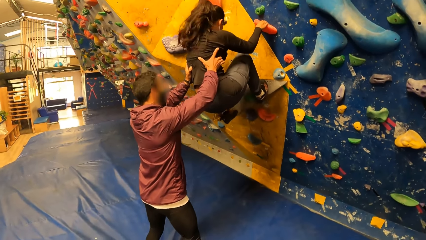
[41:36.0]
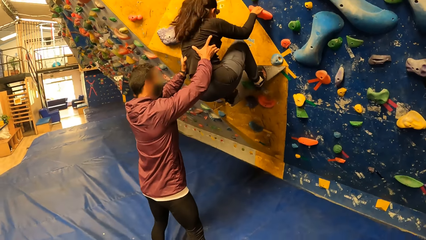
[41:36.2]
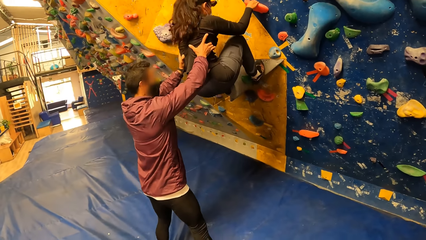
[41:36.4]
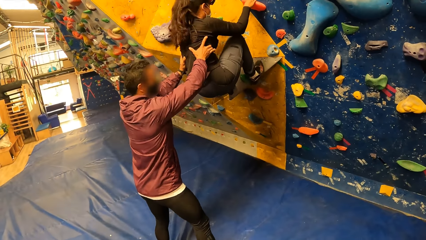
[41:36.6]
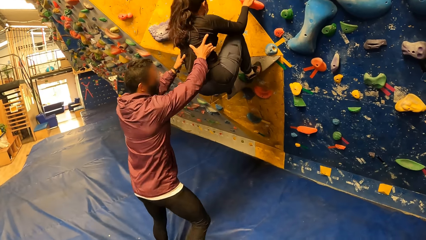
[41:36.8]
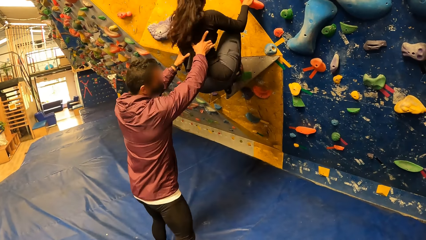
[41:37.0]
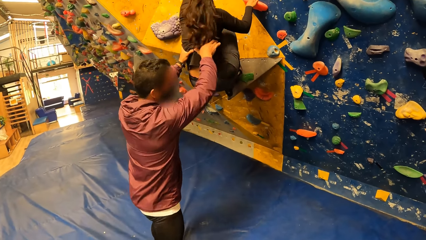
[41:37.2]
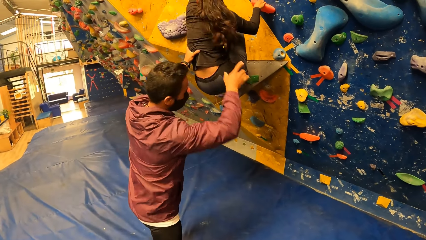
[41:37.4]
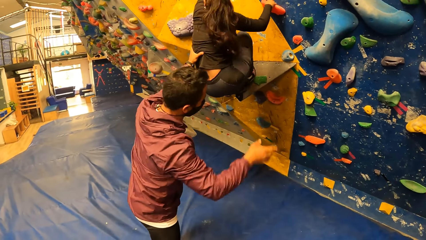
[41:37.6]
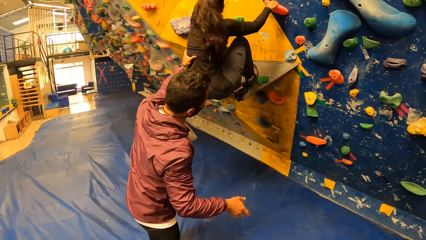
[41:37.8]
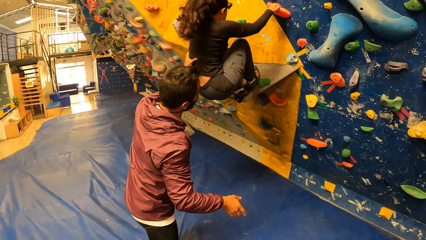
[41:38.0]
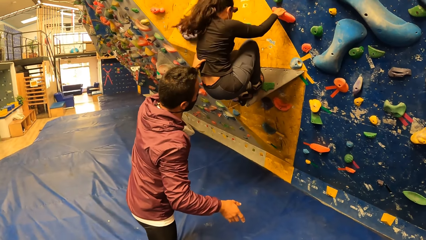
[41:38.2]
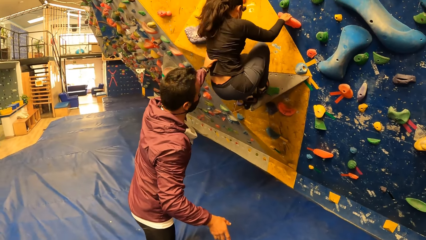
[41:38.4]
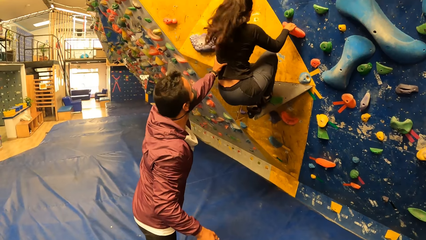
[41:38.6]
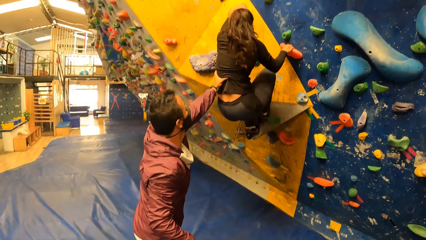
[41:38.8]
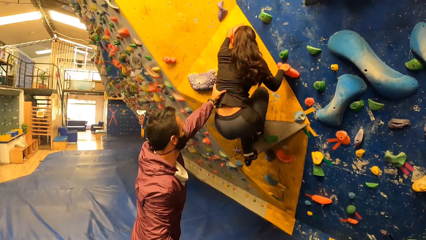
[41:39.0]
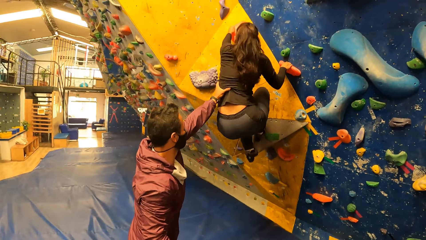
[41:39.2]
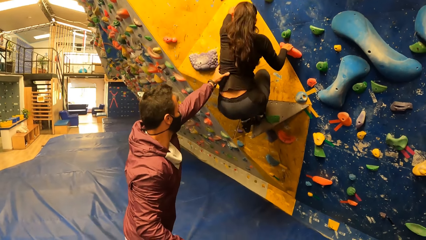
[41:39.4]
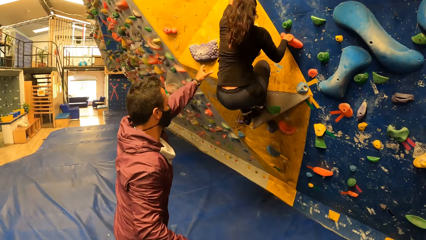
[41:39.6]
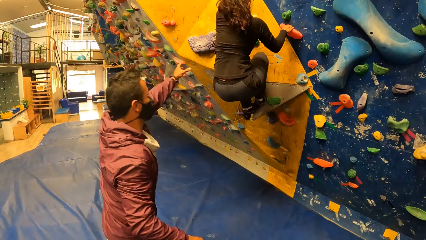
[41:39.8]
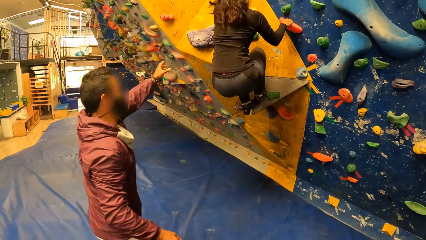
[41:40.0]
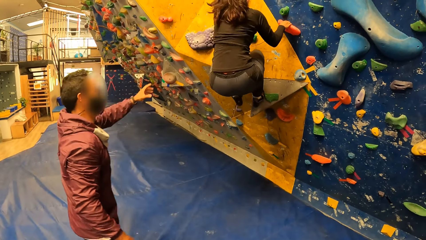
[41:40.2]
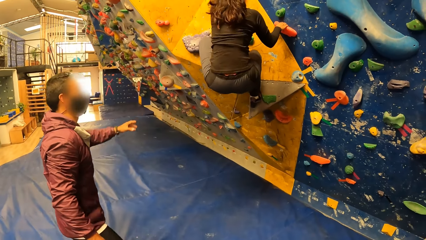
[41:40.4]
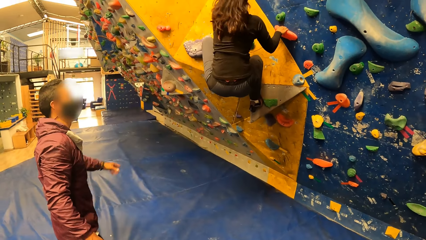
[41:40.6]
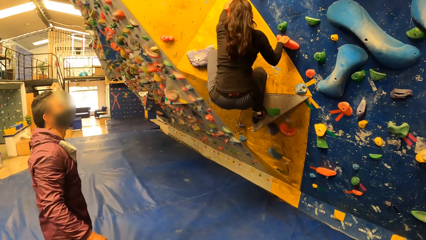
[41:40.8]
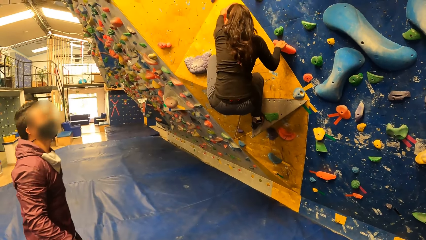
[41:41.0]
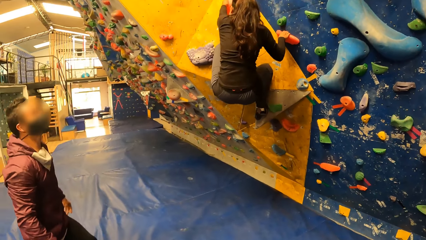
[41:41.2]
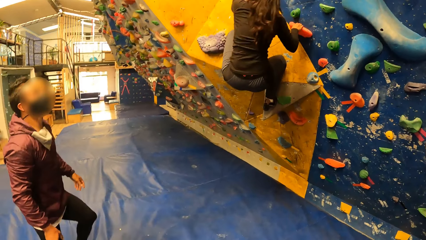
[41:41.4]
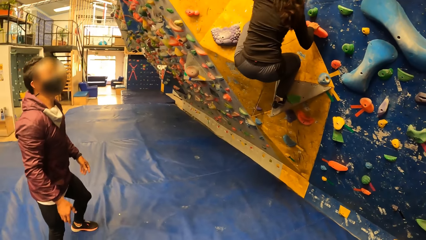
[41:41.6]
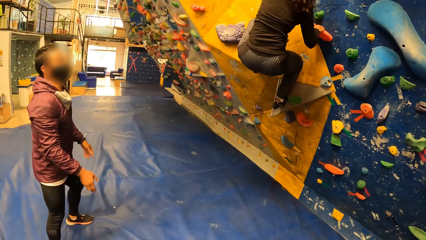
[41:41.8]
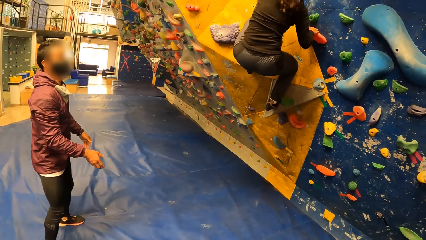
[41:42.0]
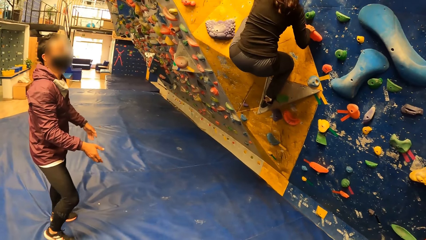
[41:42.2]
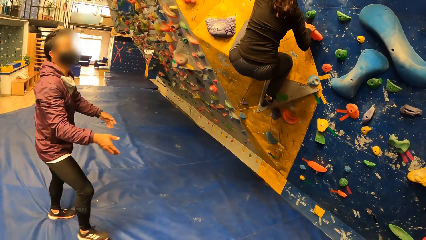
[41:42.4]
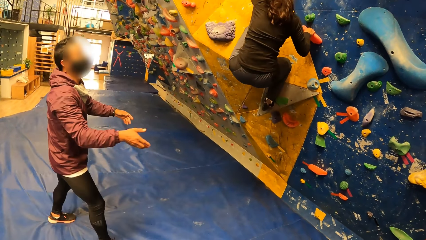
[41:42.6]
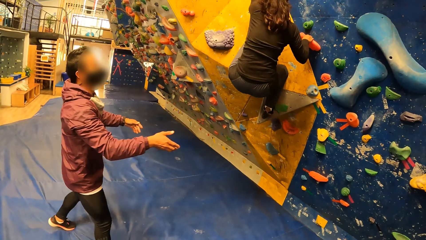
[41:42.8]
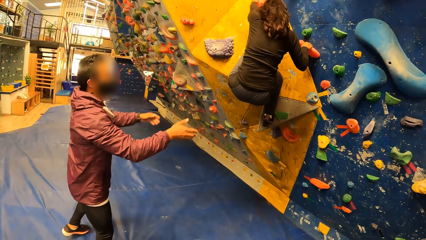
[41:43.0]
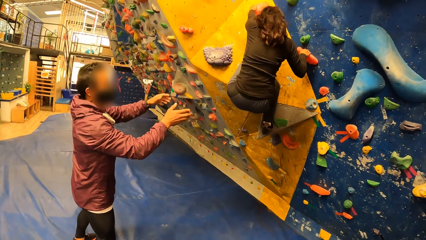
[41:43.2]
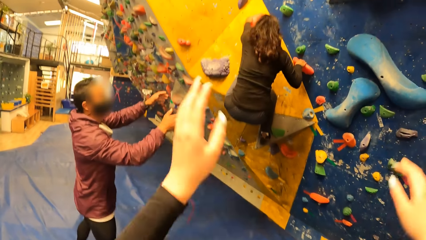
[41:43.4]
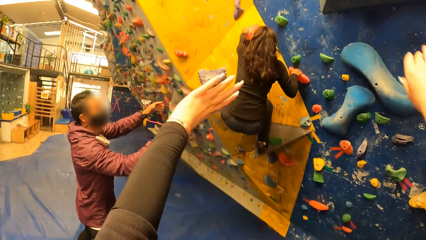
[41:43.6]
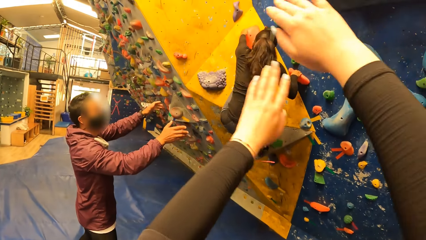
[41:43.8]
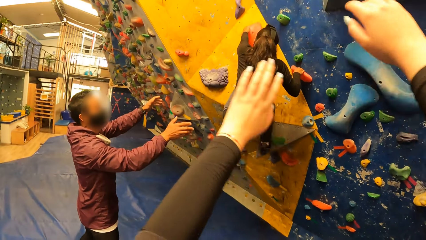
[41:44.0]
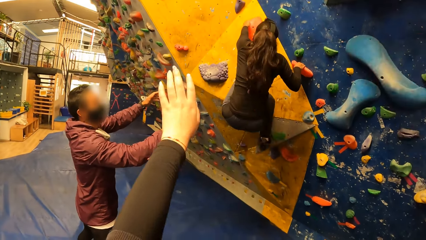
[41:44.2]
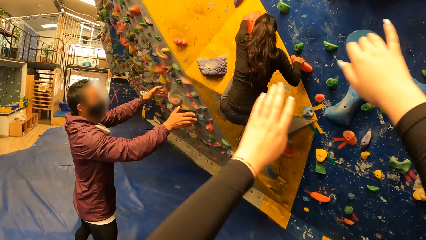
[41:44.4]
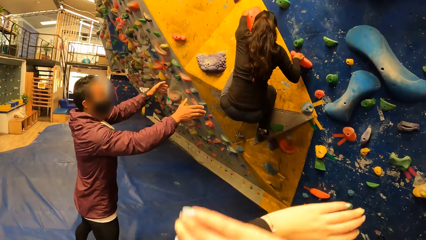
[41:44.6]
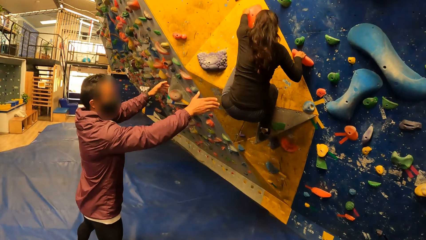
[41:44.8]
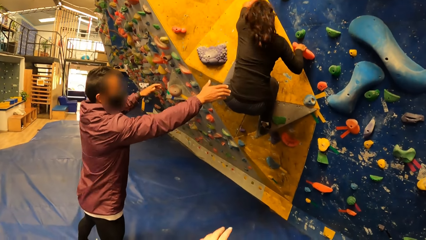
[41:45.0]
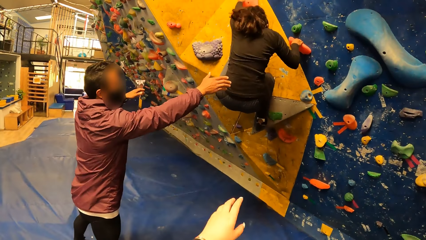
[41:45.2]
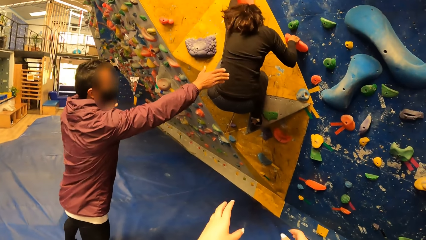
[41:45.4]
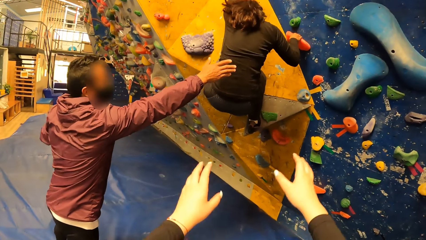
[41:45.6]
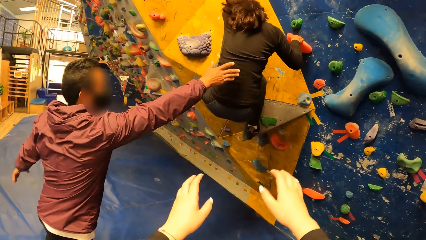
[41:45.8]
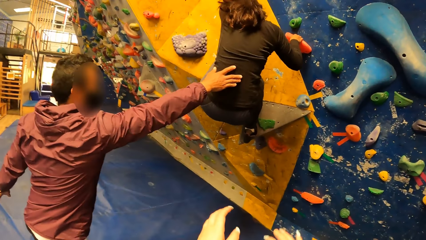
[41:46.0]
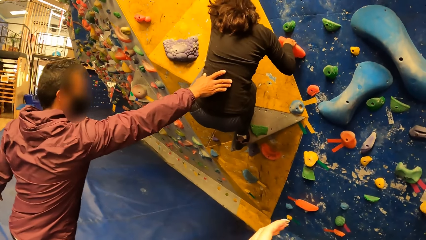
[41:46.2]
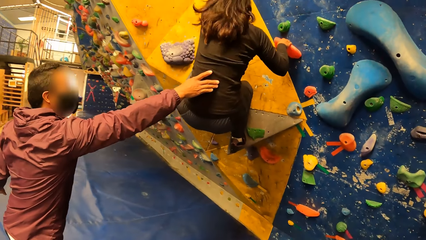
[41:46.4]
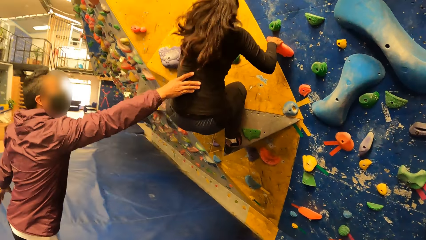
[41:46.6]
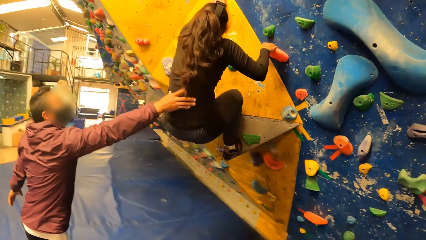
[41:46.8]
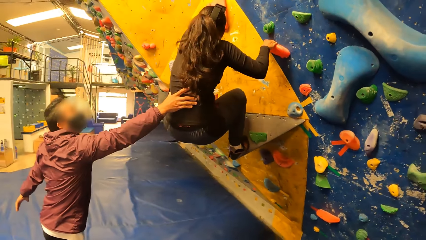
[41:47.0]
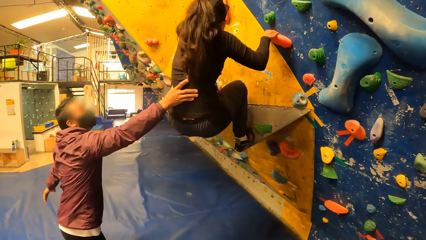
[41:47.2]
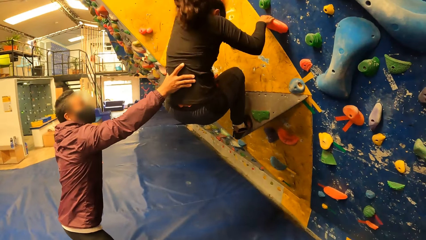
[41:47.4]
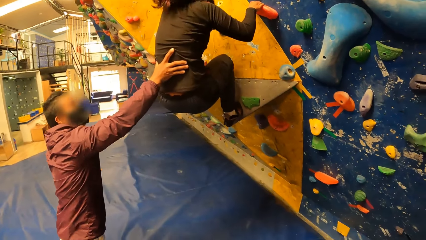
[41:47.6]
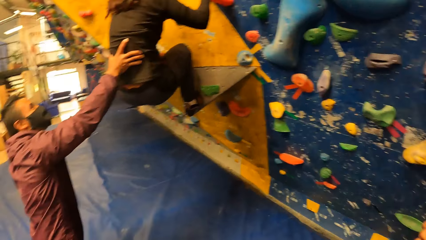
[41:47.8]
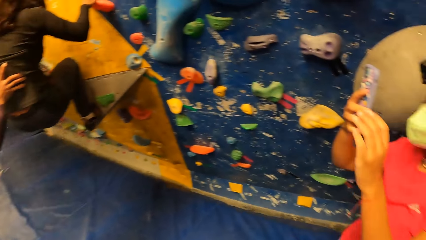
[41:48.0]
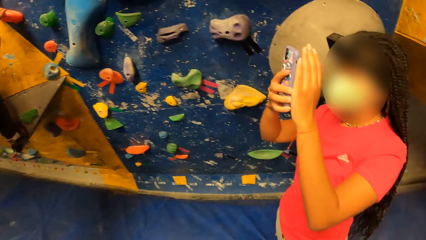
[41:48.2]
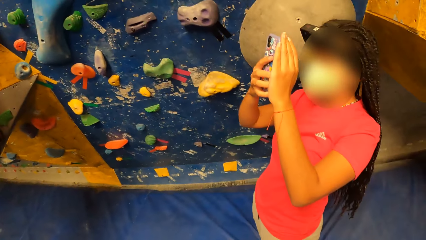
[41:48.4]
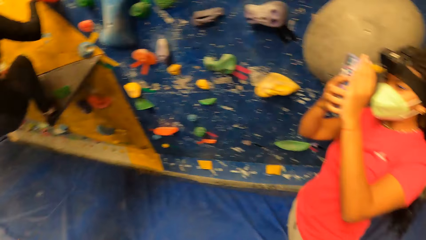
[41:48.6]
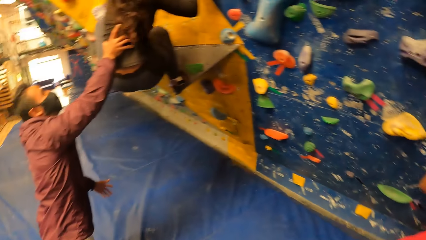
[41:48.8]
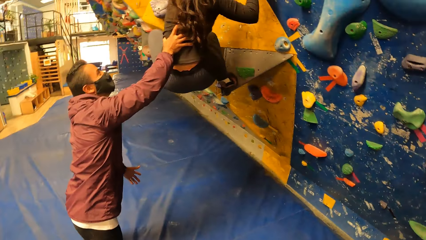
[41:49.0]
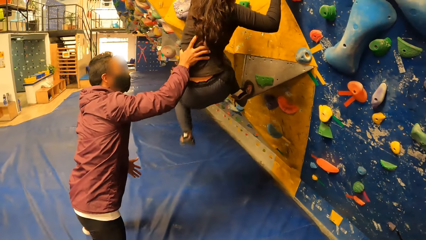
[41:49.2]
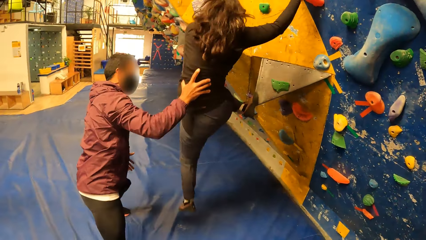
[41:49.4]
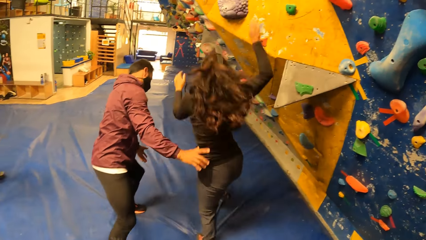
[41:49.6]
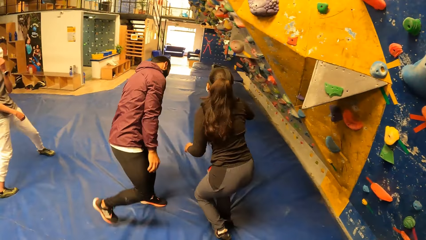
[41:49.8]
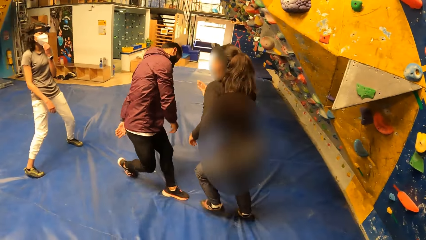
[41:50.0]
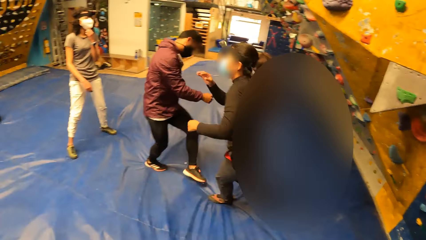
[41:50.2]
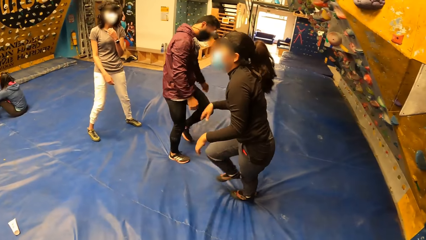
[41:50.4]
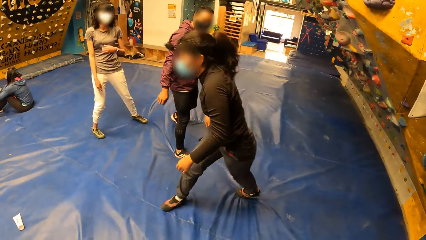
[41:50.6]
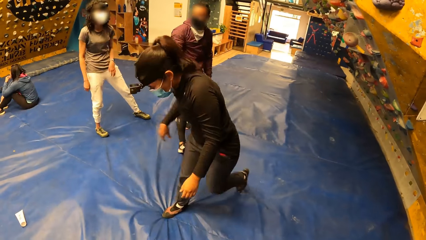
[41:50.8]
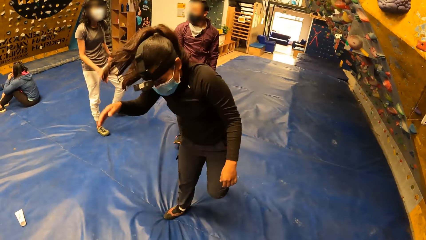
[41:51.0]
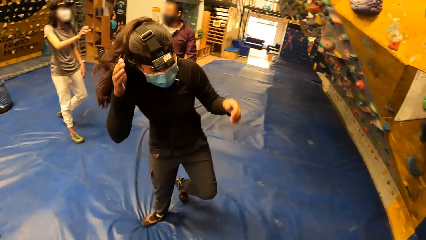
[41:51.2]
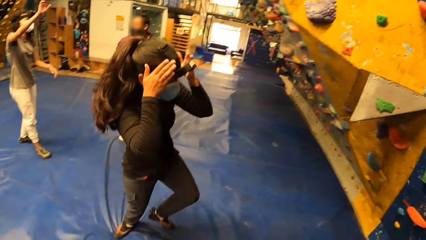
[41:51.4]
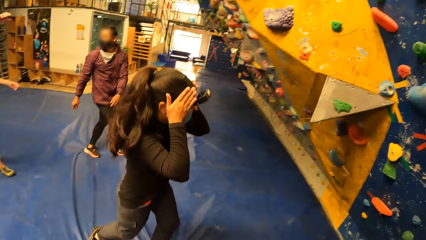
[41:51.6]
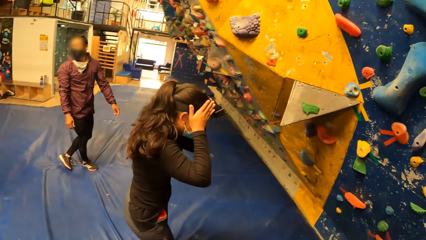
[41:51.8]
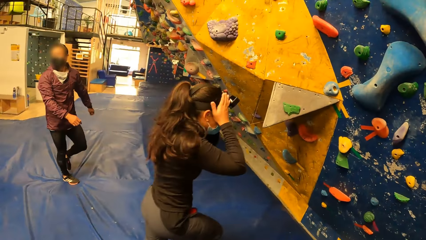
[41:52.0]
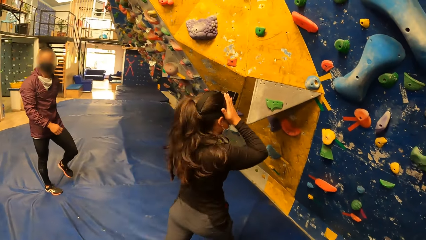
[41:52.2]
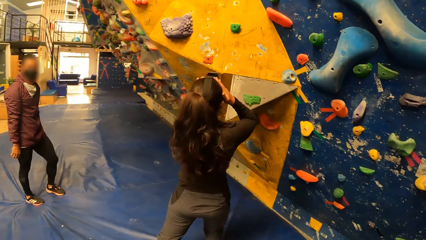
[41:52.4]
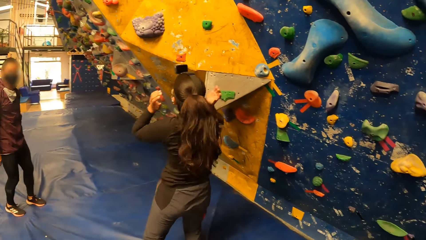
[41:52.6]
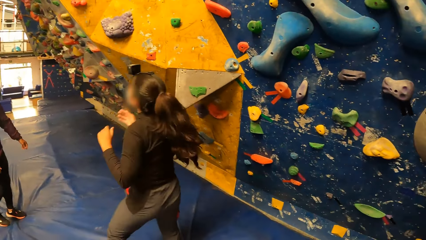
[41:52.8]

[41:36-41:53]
The man stretches a hand. He releases his hands from the woman. The man moves. The camera wearer instructs the woman on the wall with her hands. A girl stretches her hands. The man holds the back of the woman on the wall with his right hand. He touches the woman. Another girl takes a camera. The woman jumps down from the wall. She walks around.
